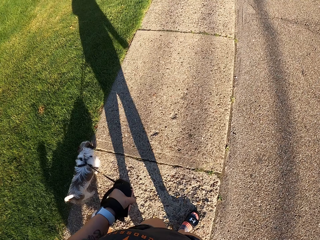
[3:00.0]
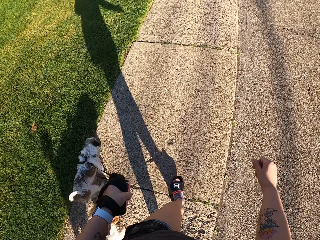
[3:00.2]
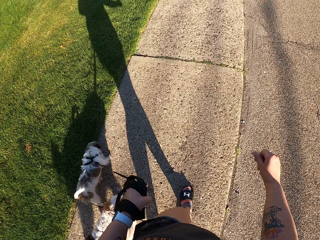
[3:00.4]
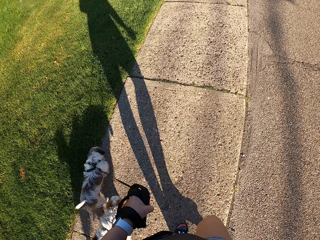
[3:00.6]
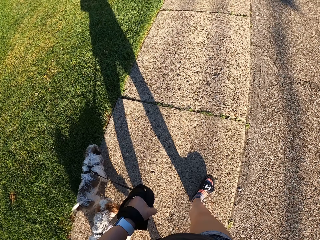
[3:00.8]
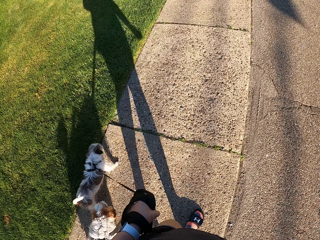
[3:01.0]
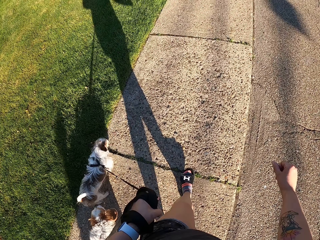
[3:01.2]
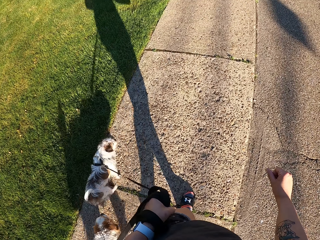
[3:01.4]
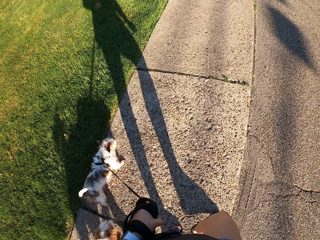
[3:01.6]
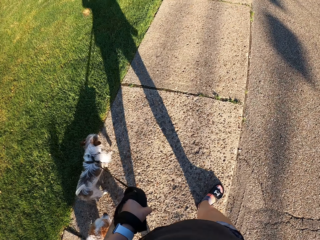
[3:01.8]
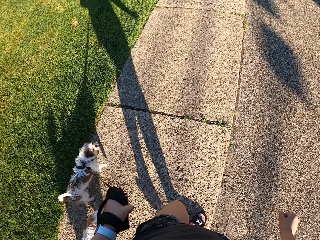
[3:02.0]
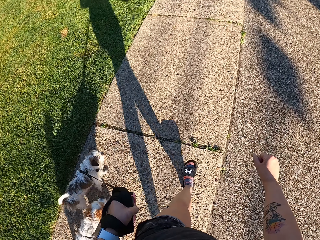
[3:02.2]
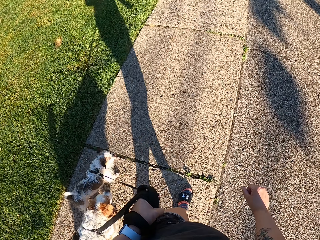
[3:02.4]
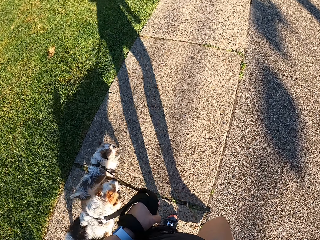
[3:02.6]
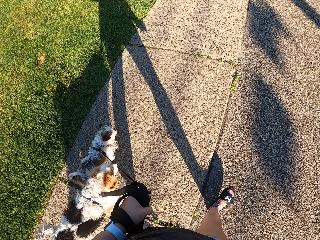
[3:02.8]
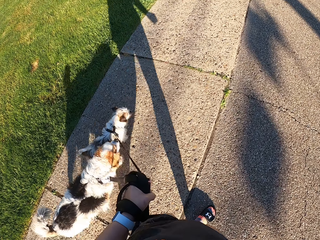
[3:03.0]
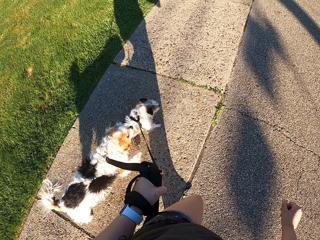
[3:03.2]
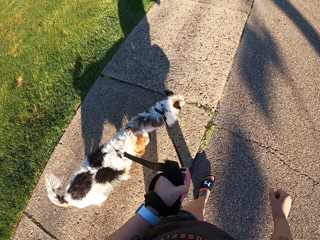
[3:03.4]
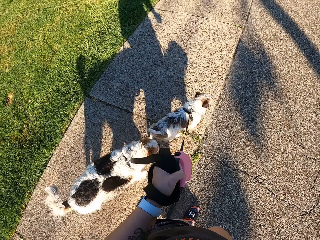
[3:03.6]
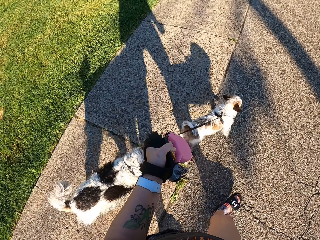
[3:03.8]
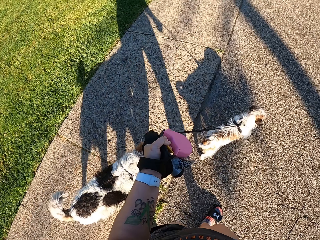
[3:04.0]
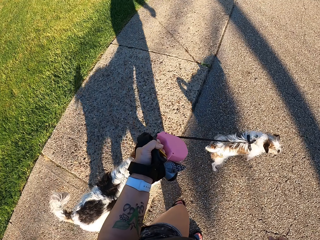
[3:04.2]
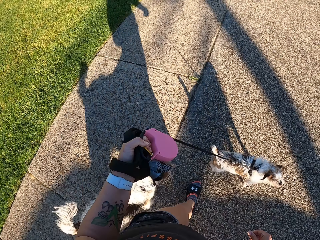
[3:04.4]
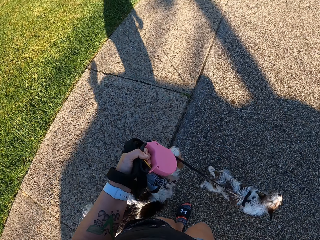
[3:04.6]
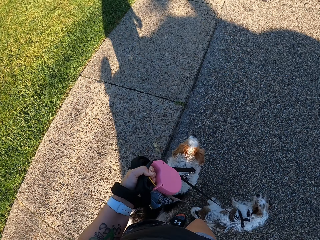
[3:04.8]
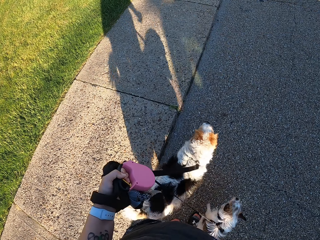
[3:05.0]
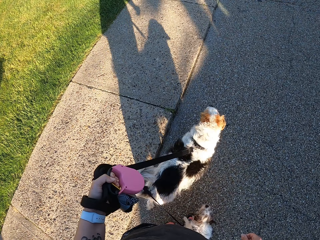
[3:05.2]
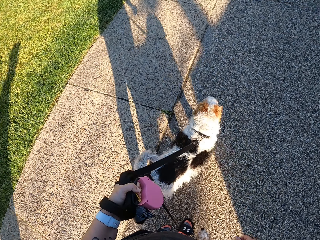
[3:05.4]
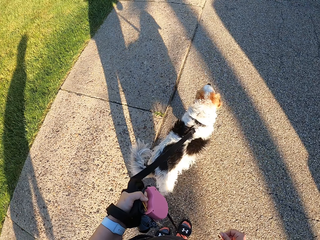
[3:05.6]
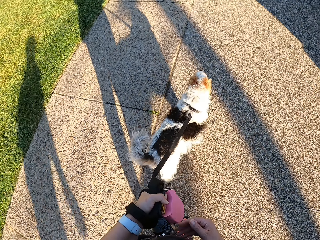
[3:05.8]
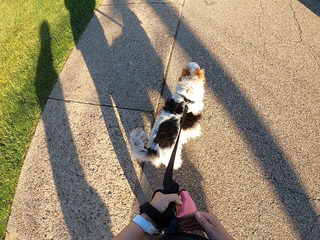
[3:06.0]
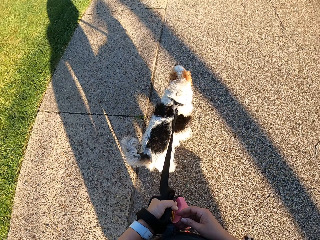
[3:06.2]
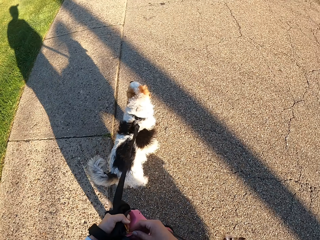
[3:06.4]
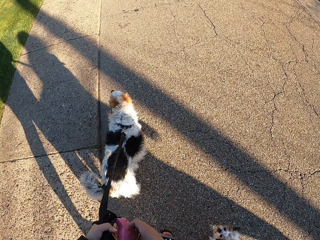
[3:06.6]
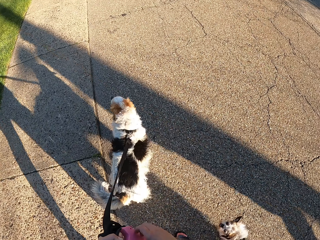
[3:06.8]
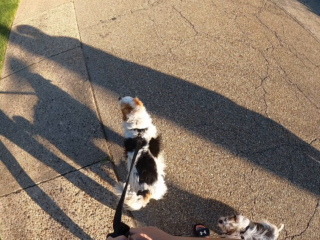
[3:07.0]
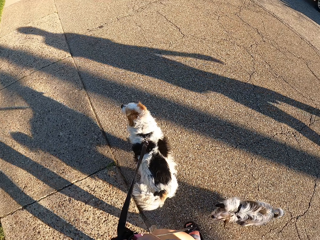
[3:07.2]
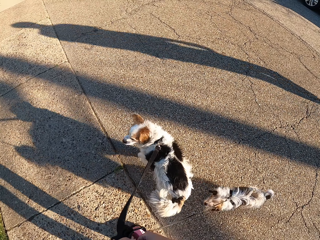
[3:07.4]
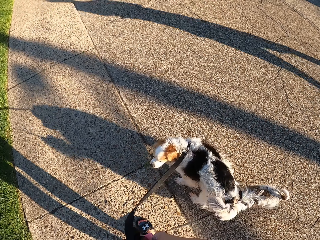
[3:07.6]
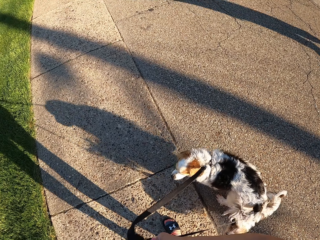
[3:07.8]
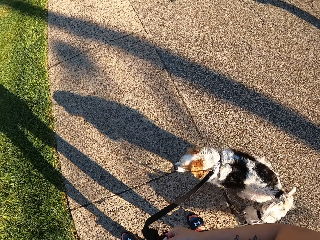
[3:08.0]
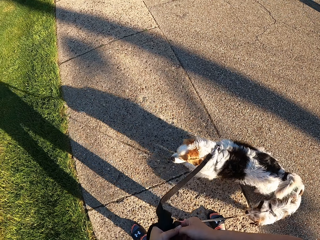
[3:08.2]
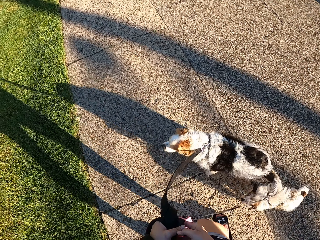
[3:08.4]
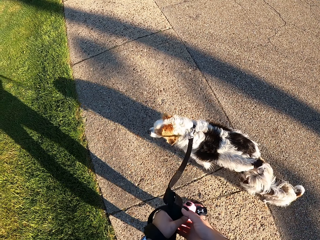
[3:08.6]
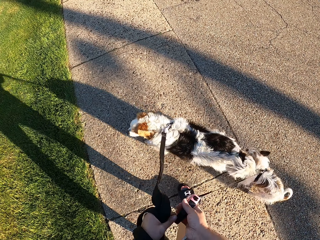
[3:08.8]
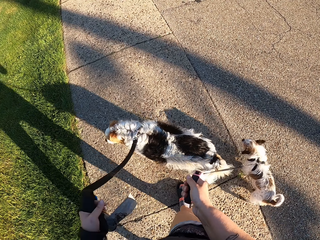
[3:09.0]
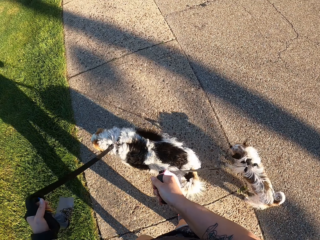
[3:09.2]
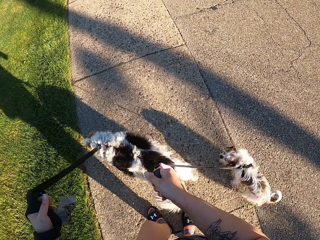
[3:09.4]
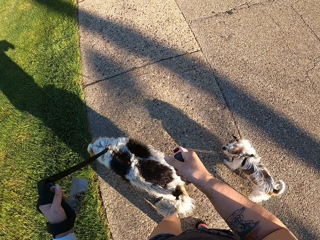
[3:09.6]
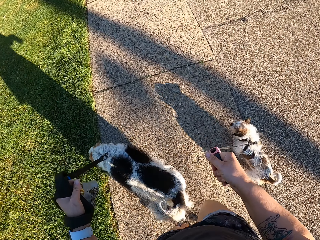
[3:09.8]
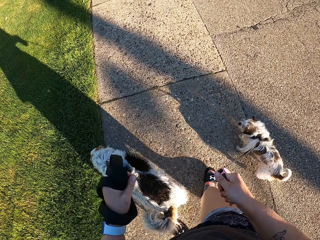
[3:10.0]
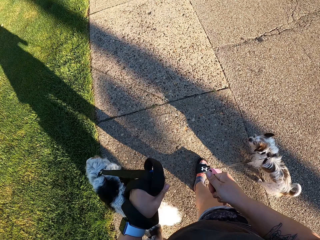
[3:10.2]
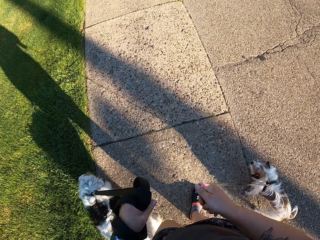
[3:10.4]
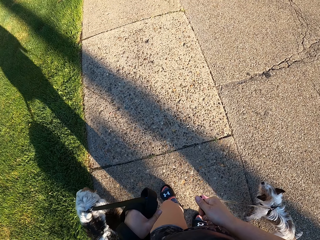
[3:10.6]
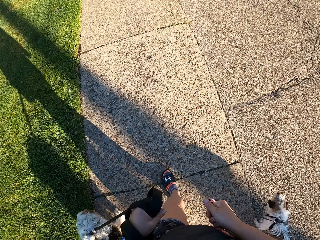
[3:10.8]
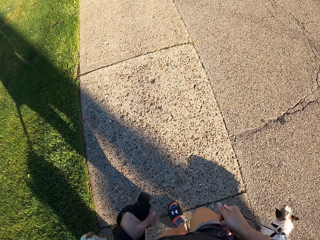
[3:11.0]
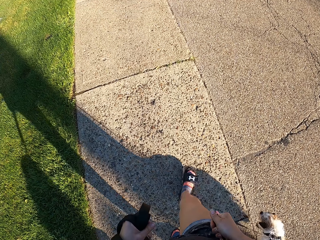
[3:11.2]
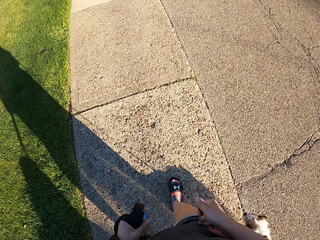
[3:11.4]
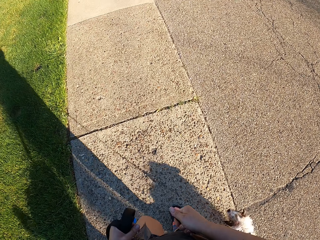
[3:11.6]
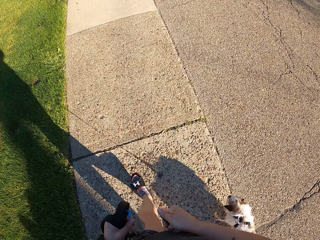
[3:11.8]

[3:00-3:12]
The camera wearer walks the dogs on the road side. She stands on the road side. She transfers a leash to her right hand. She walks the dogs on the sidewalk.

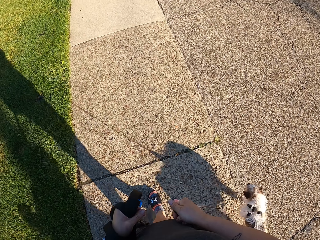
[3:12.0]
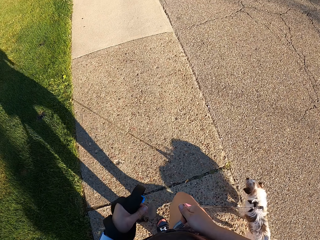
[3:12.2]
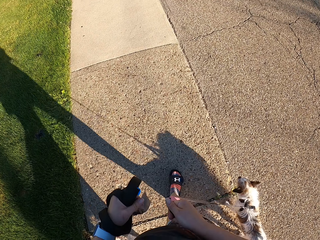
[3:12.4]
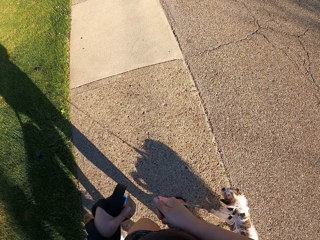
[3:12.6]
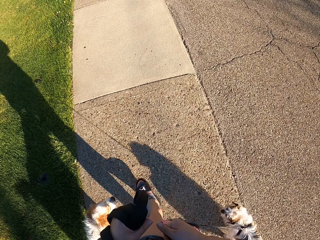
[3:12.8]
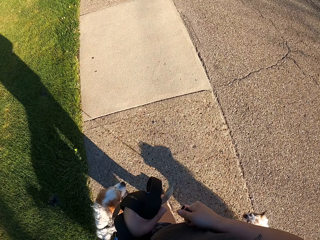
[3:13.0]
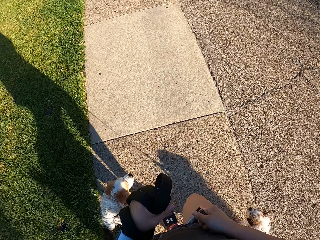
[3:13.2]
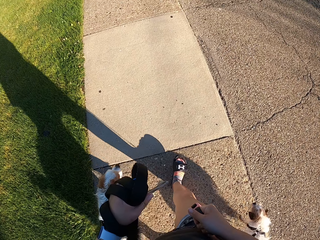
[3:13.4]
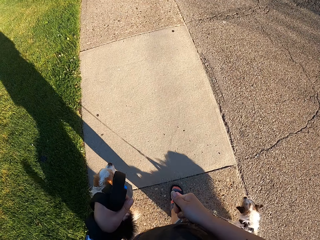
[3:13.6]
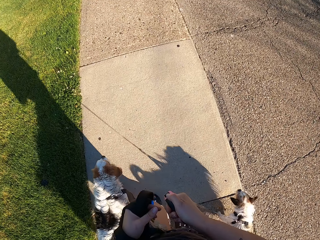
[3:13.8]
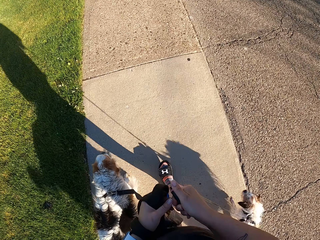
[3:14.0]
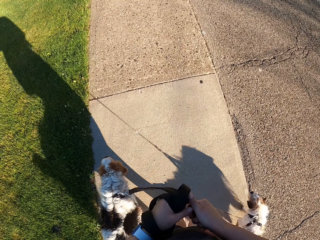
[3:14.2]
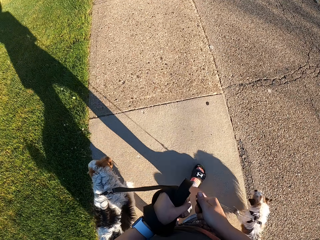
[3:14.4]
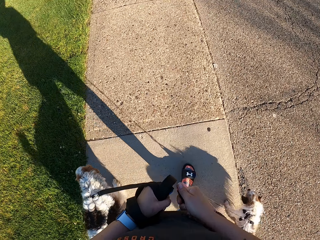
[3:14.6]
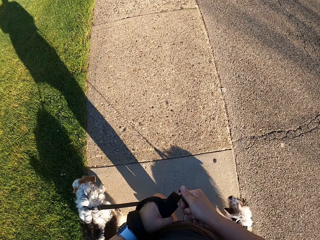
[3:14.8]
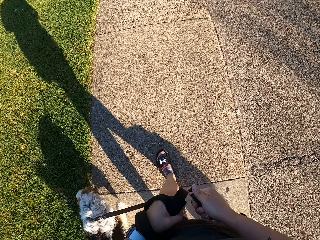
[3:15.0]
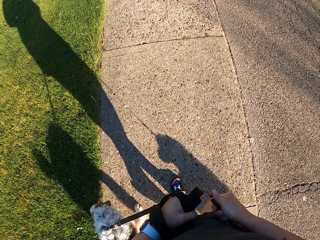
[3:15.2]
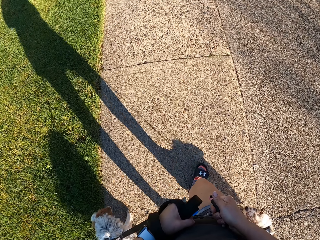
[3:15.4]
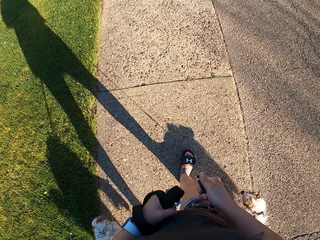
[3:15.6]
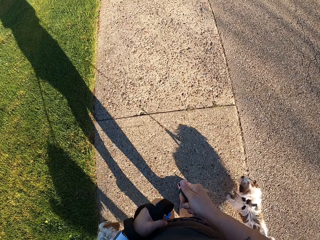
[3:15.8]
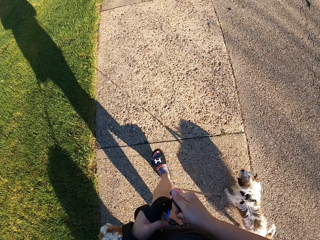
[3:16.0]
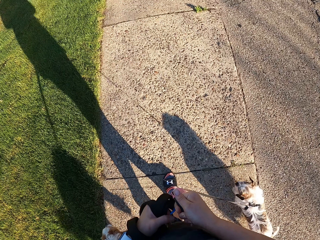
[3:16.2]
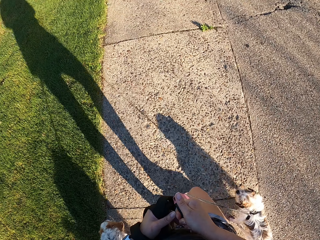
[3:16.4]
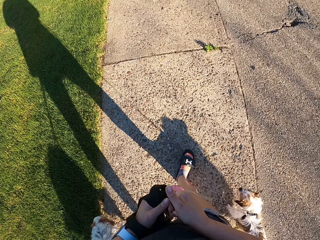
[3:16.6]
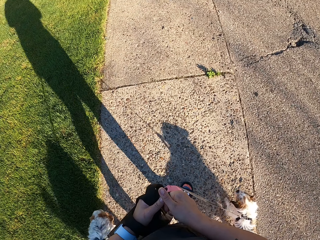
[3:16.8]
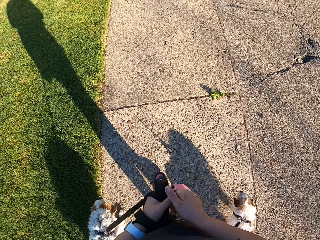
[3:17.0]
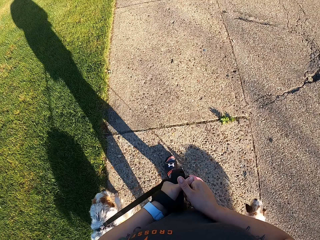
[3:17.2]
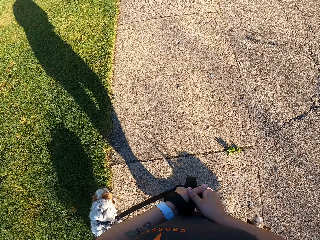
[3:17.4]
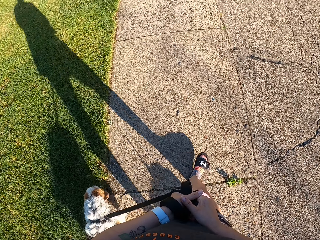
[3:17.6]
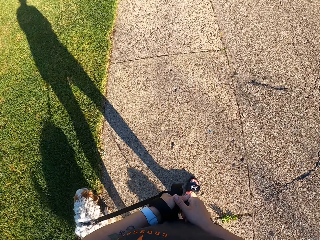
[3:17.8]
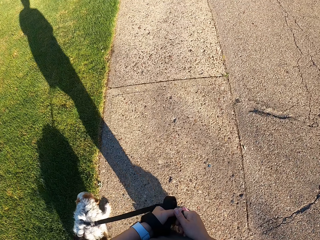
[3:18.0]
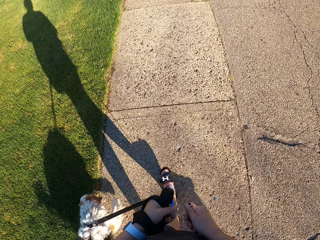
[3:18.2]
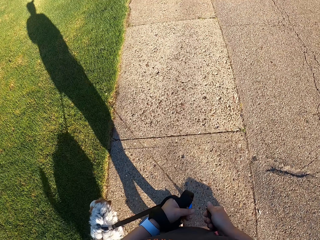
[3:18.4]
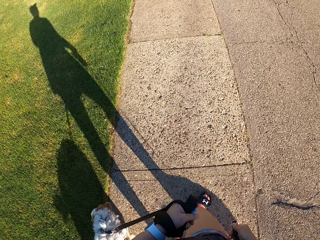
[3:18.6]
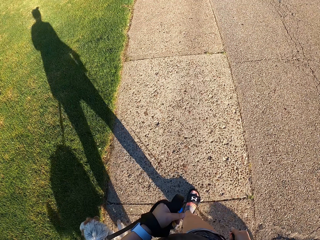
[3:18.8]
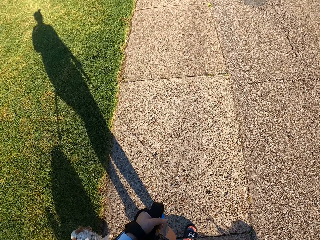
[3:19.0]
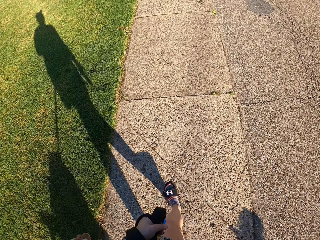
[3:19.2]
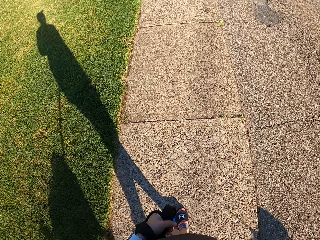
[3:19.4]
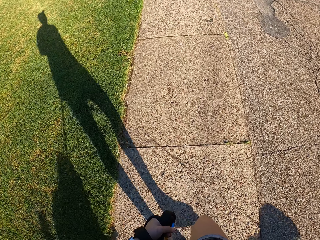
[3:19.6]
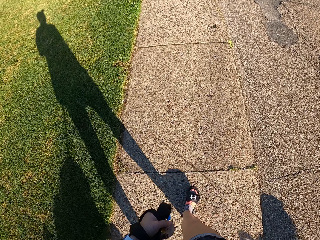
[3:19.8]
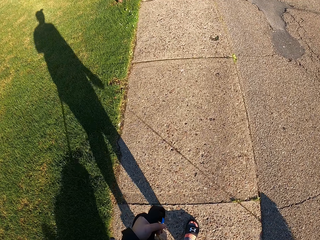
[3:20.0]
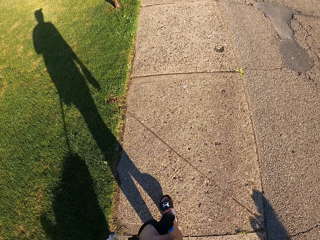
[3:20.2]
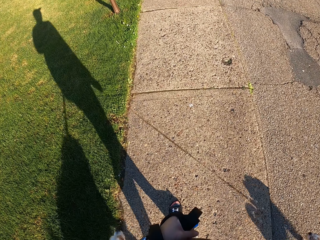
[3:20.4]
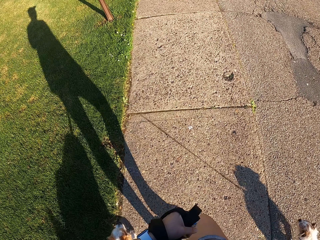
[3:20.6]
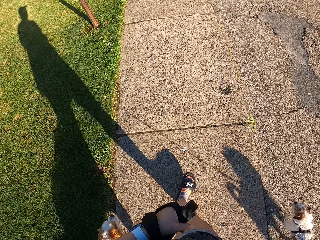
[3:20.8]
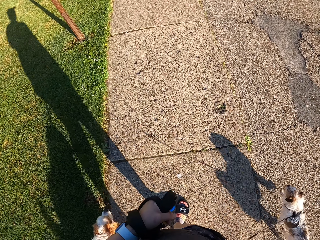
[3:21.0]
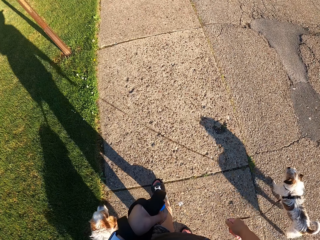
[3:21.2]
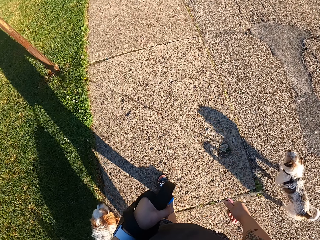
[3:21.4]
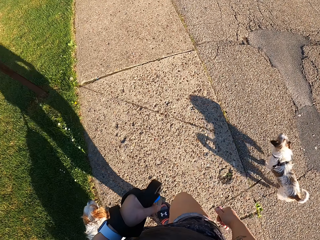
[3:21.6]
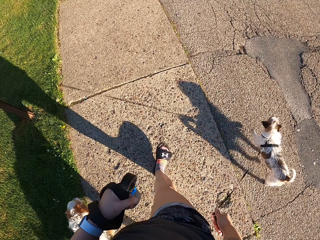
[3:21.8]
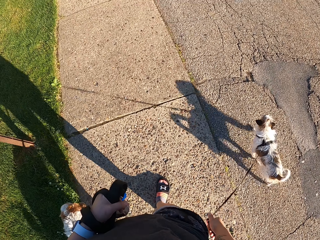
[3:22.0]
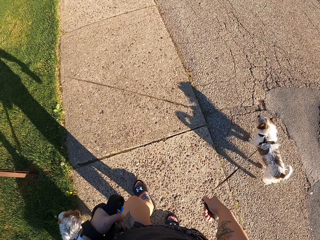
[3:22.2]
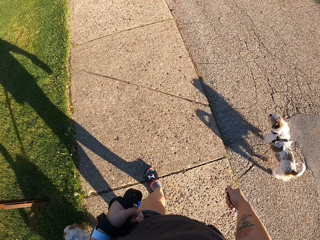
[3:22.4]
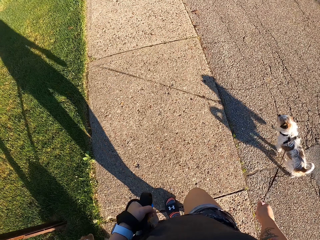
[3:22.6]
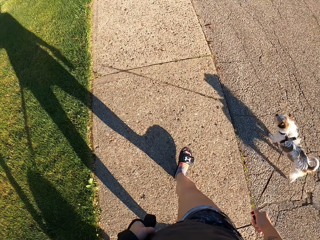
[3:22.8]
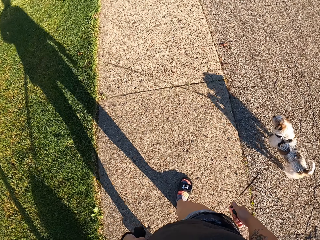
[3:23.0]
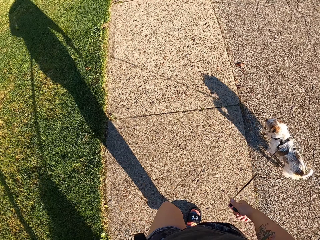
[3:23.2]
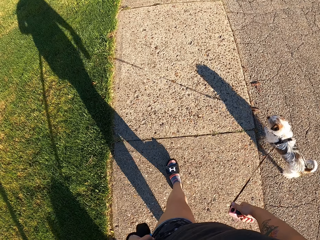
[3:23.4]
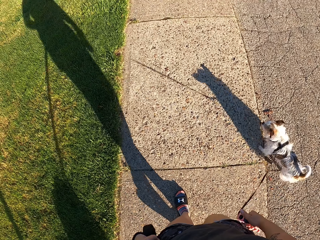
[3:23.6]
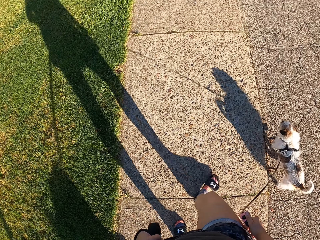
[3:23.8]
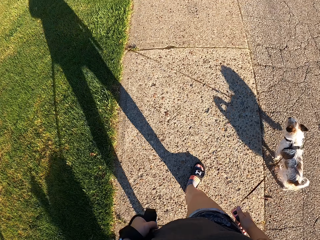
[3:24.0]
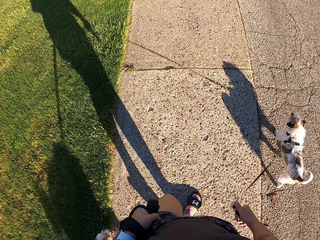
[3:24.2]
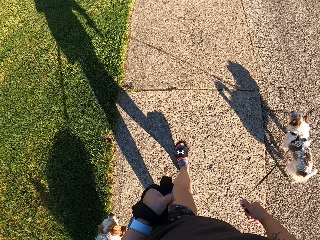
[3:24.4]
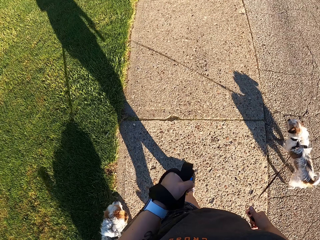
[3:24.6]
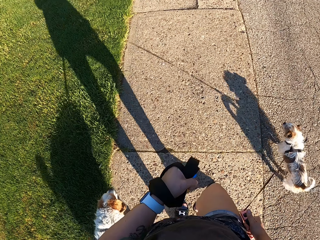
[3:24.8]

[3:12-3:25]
The camera wearer joins the leashes together with both hands. She touches her finger. She walks the dogs on the sidewalk.
